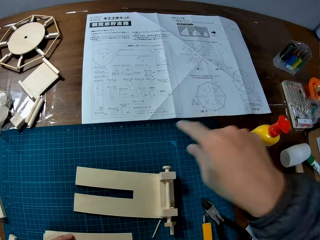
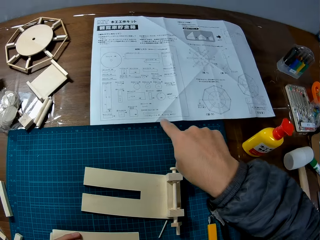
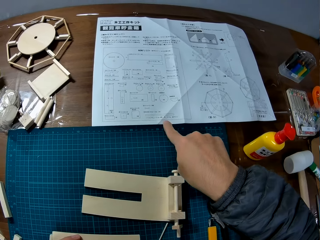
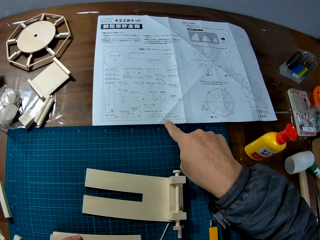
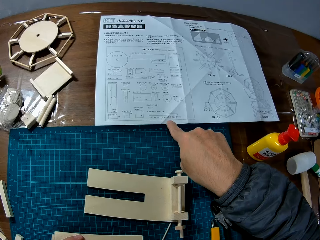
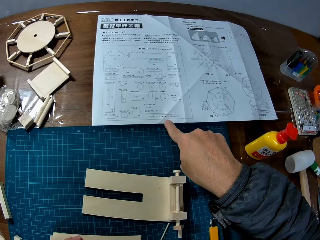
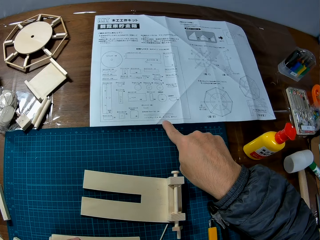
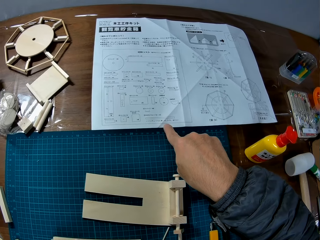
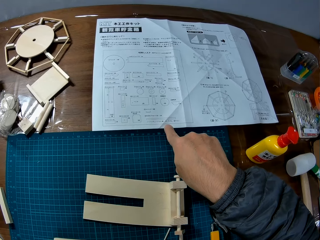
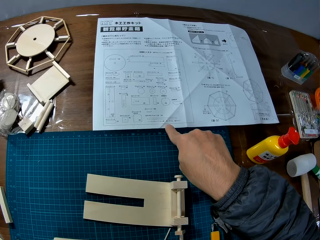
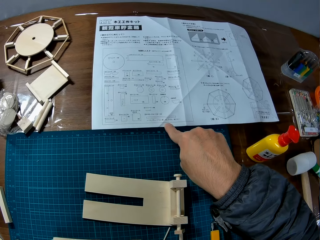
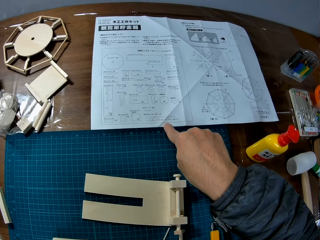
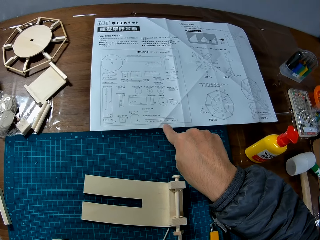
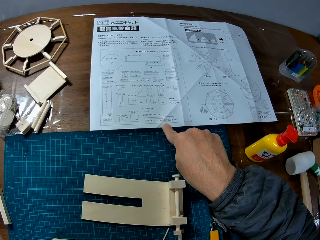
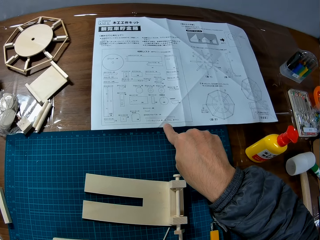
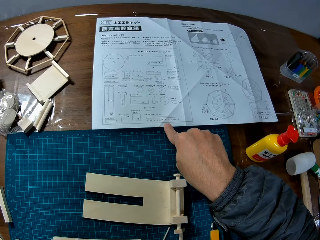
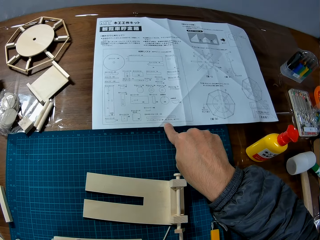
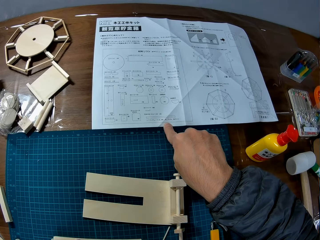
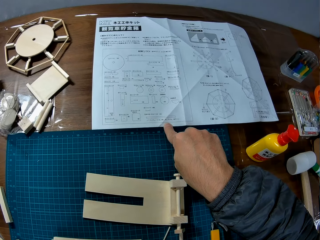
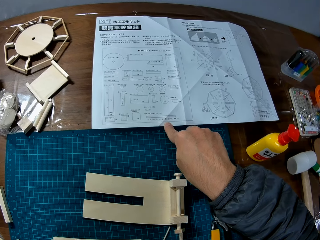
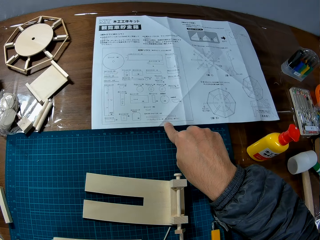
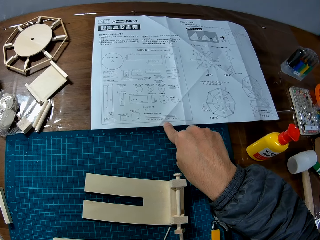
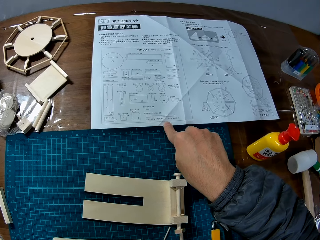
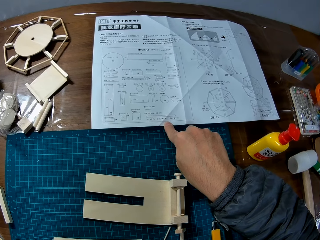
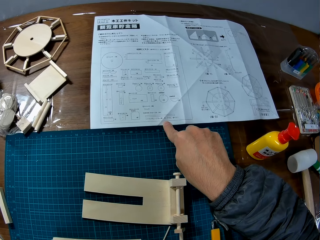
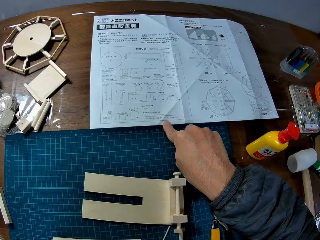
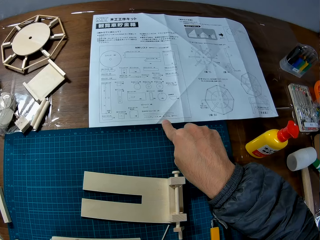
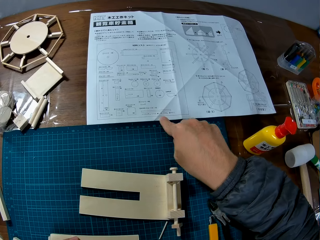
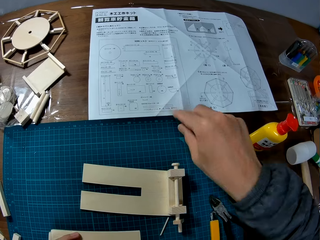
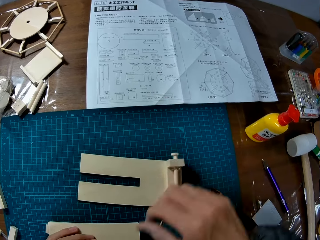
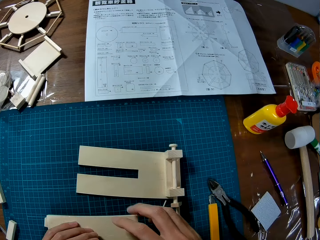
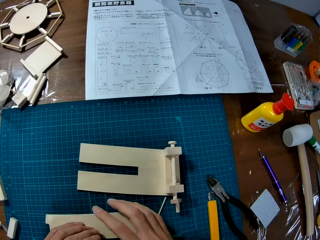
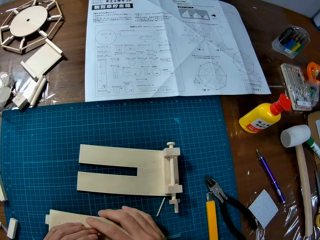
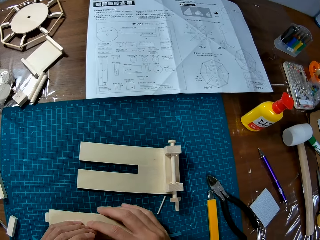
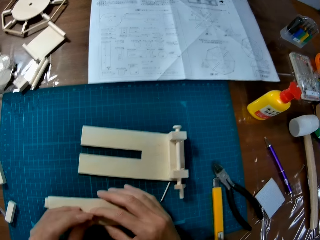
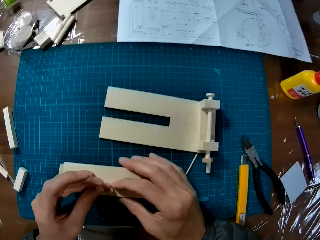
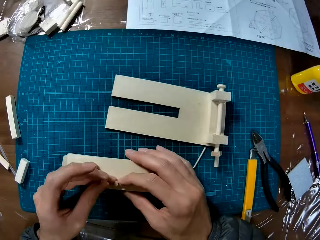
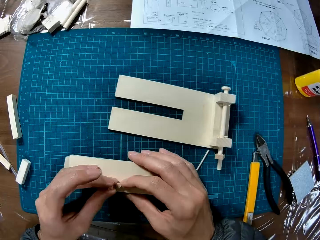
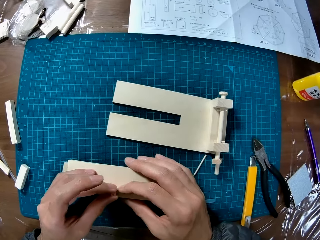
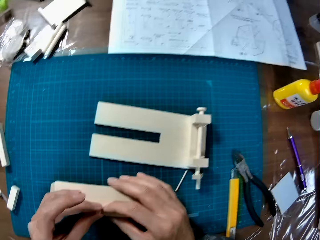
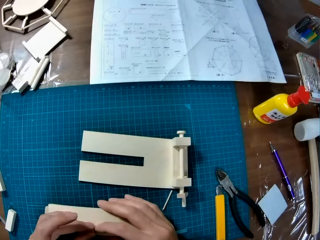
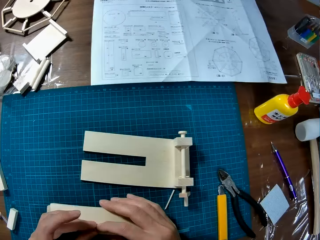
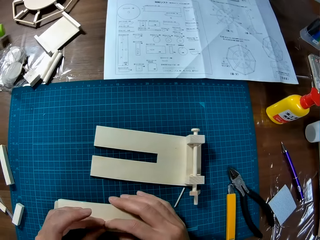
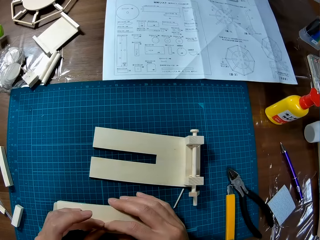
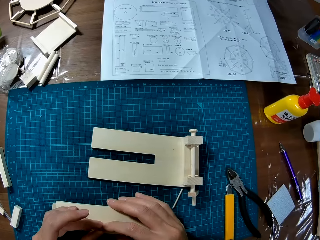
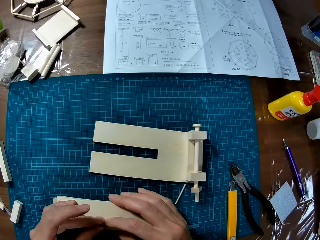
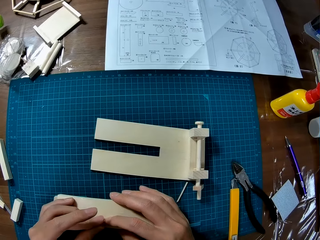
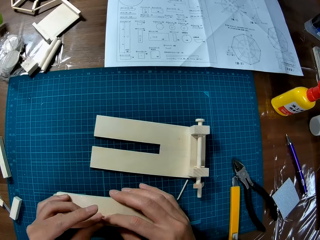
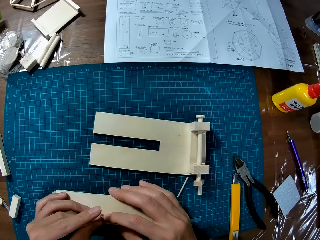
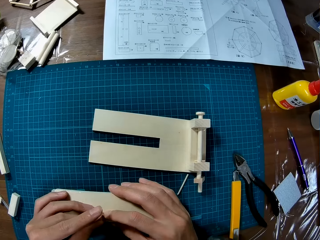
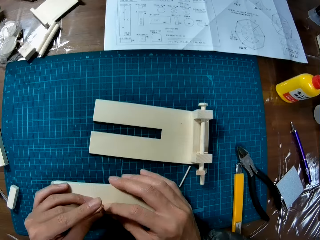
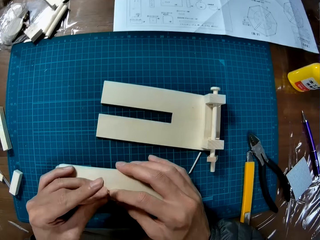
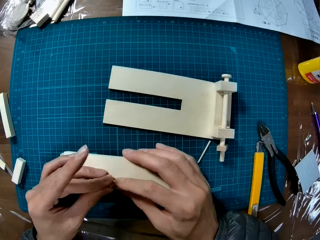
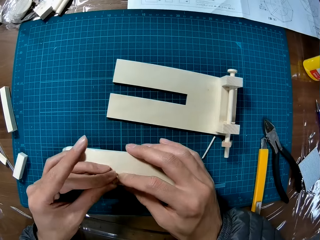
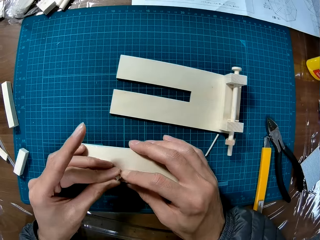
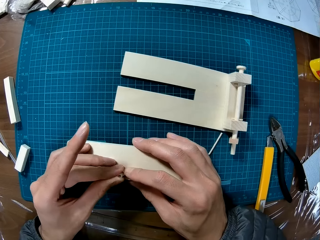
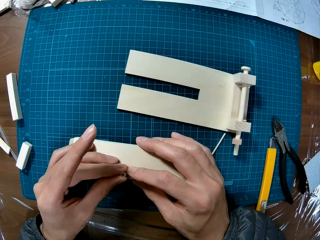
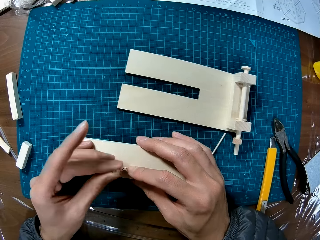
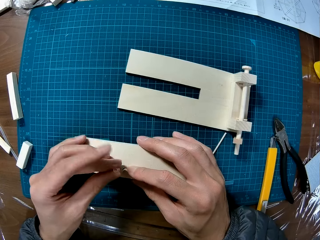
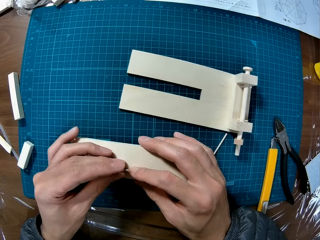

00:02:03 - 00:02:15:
The camera wearer places the manual on the table. He touches the instruction manual with his right finger. He points on the manual with his finger. He studies the instruction manual on the table. He removes the finger from the manual. He holds the modelling material. He pushes the piece of transparent rubber tube on the wooden frame with his hands. He attempts to fix something on the modelling material.

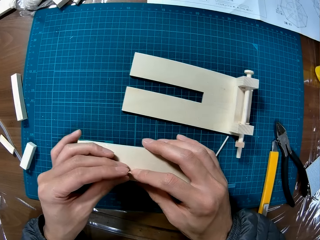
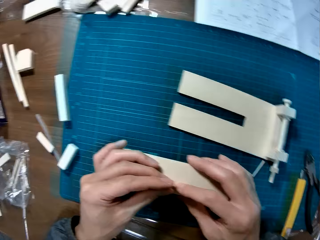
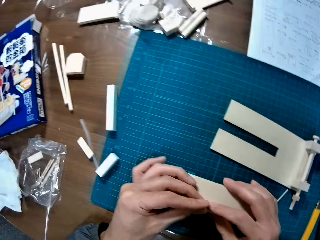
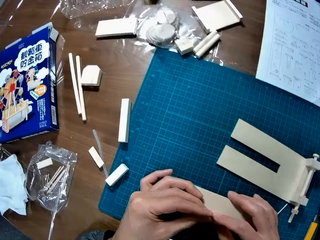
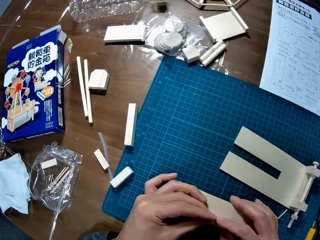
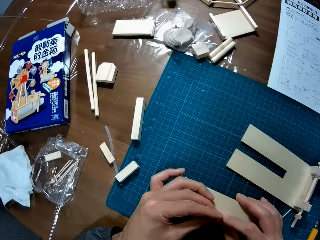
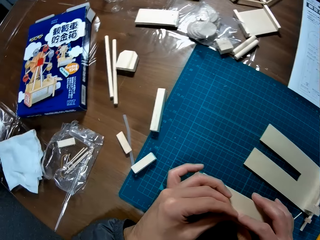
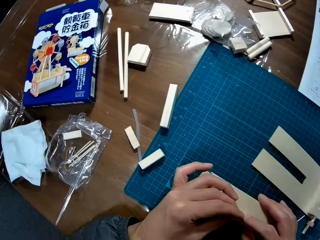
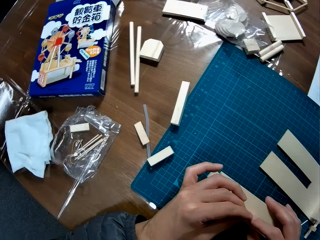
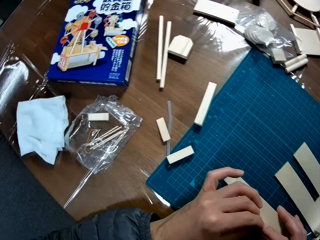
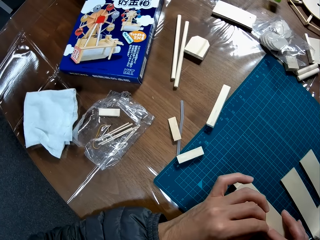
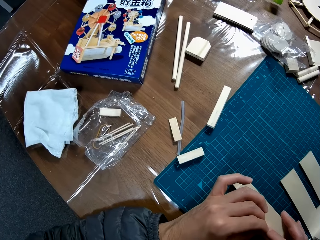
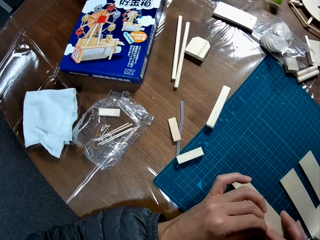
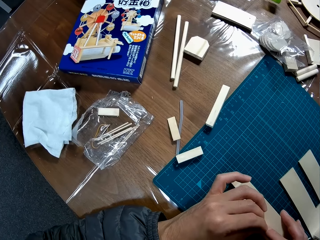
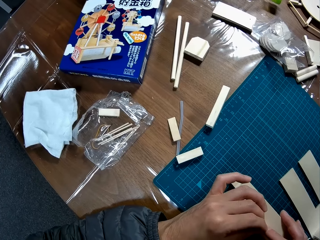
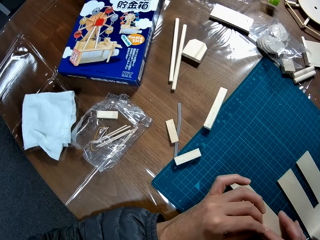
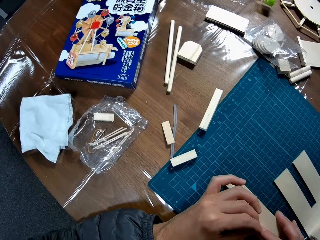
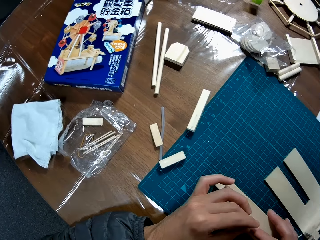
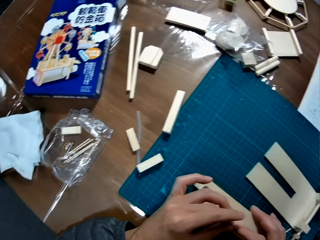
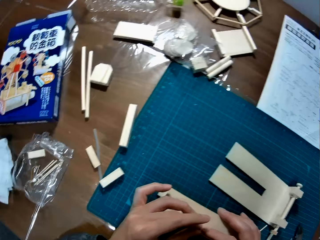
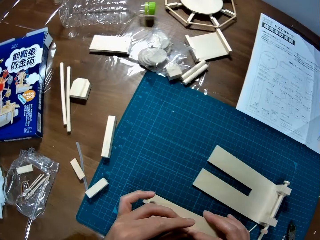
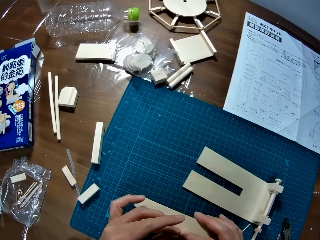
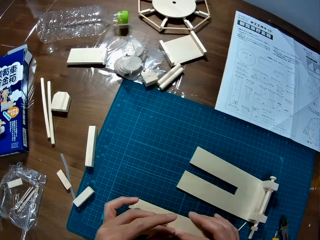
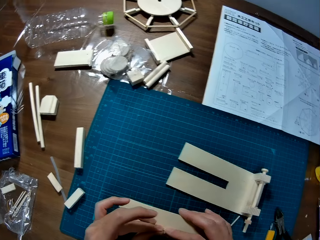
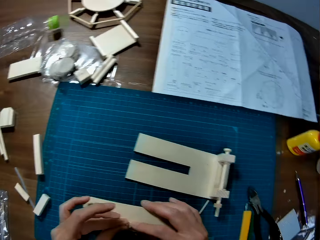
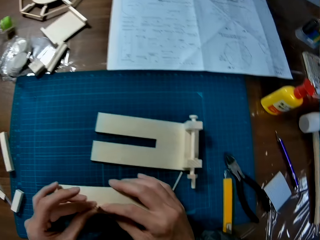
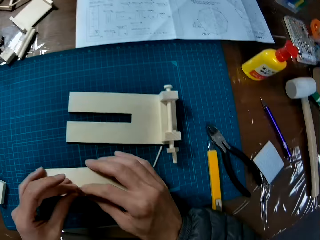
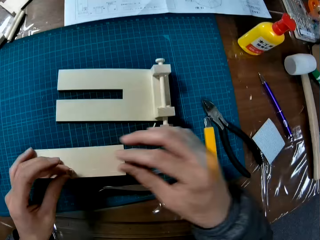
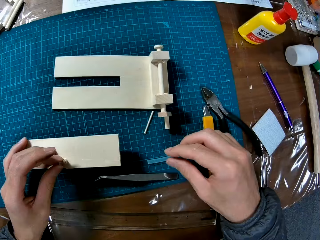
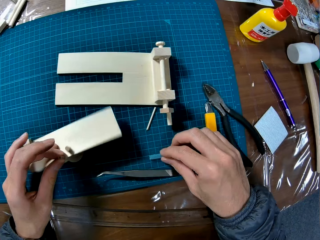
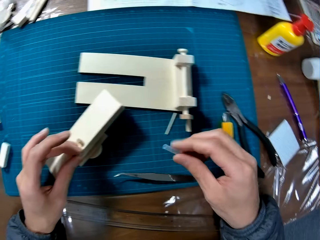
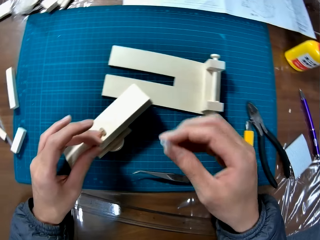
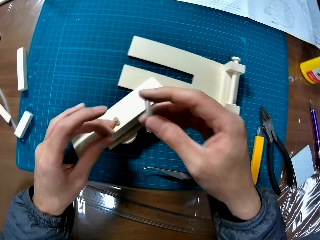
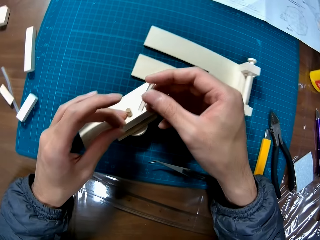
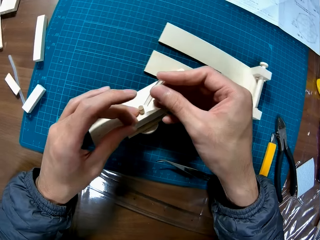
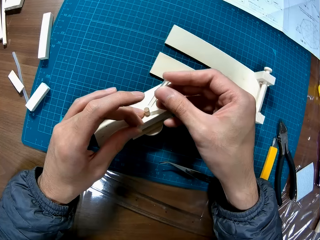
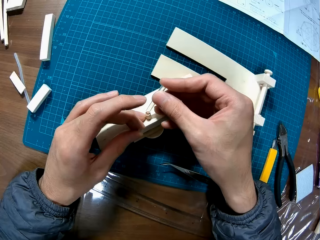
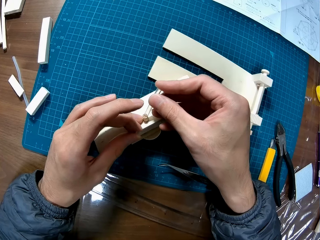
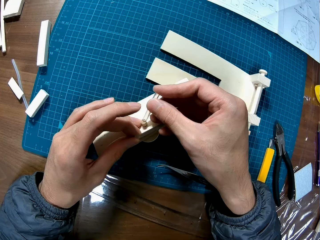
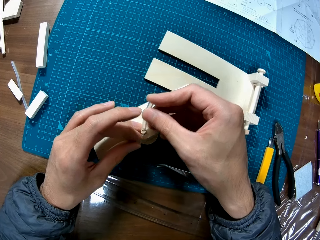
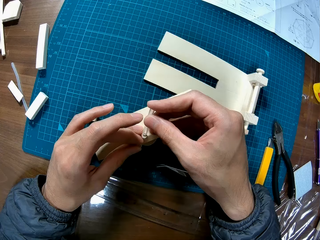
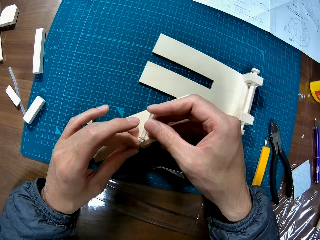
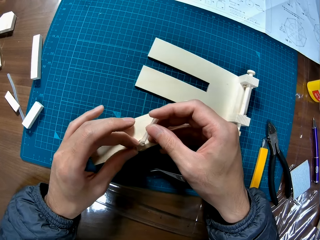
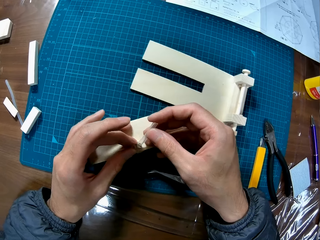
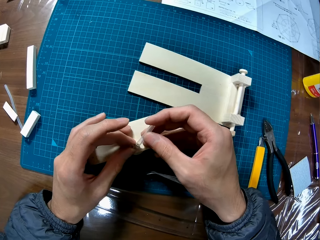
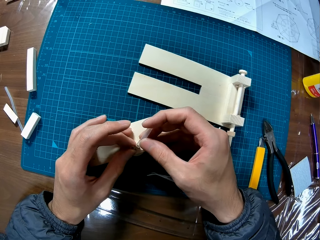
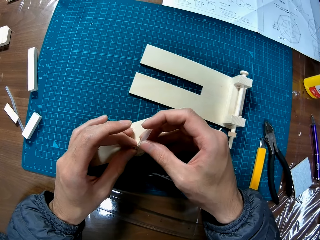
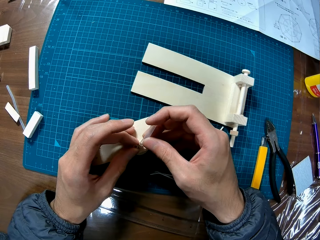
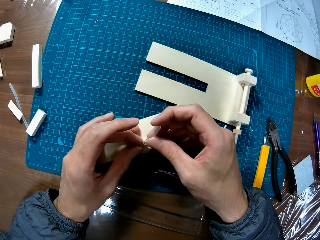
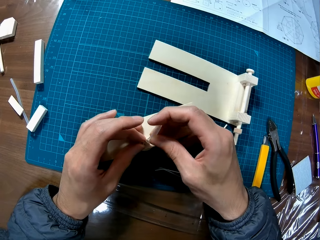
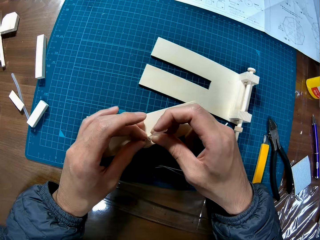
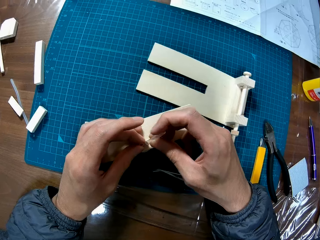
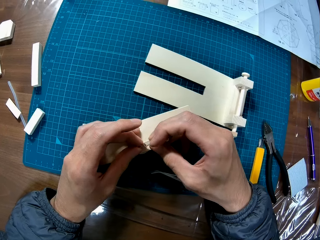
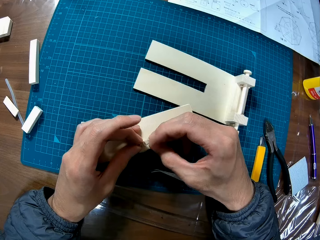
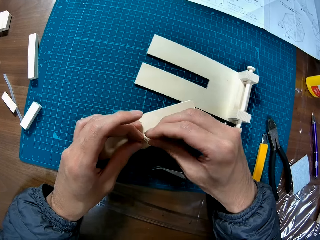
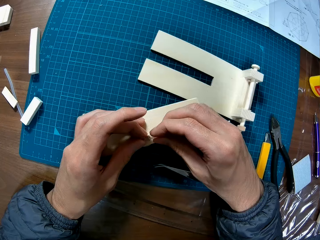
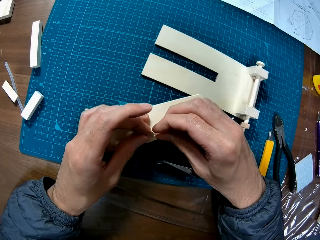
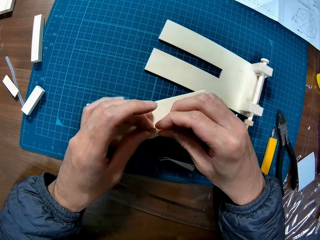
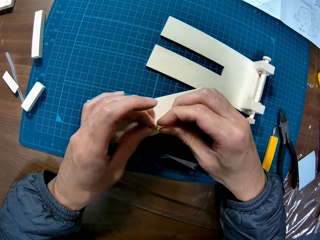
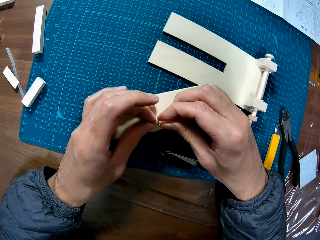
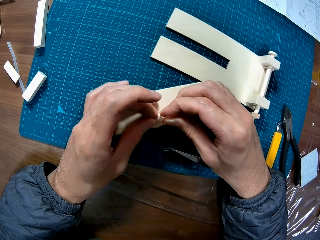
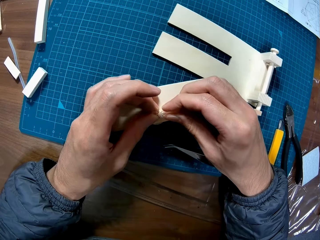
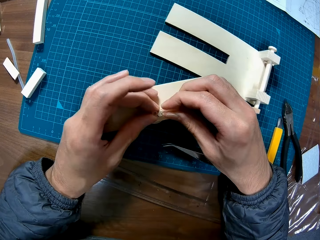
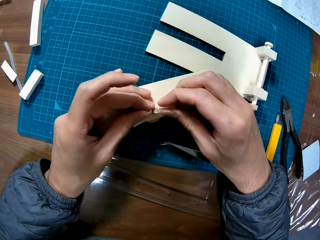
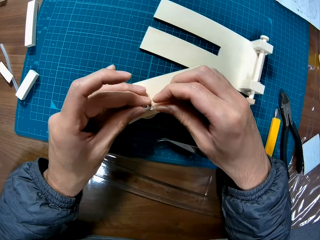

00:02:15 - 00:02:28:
The camera wearer picks up the transparent rubber tube from the table. He pushes the transparent rubber tube on the wooden frame with his right hand. He attempts to fix it on the modelling material. He holds the piece of transparent rubber tube on the wooden frame with his left hand.
